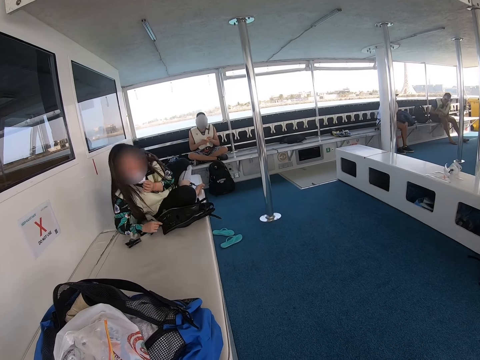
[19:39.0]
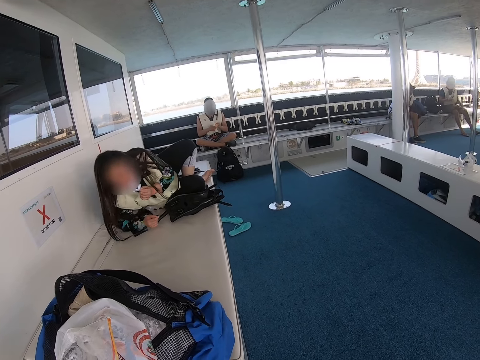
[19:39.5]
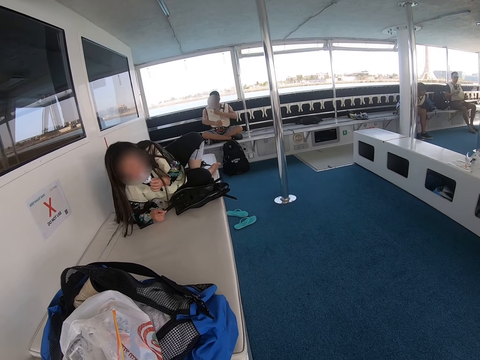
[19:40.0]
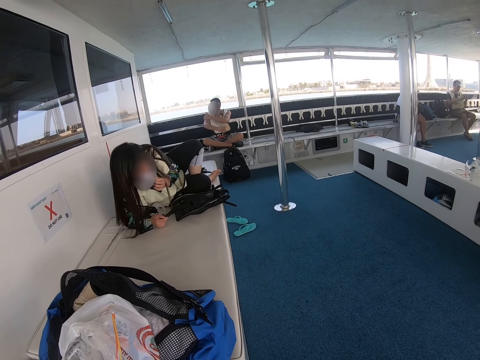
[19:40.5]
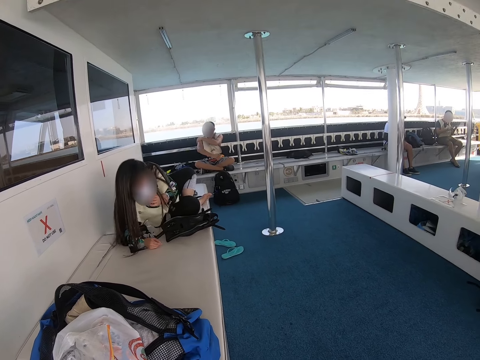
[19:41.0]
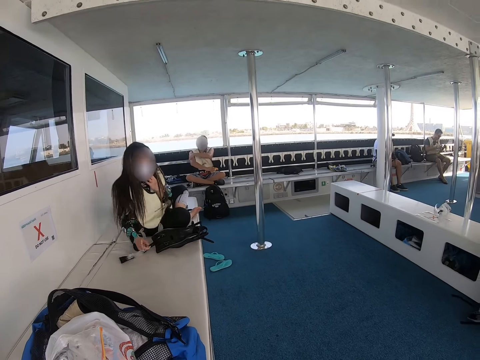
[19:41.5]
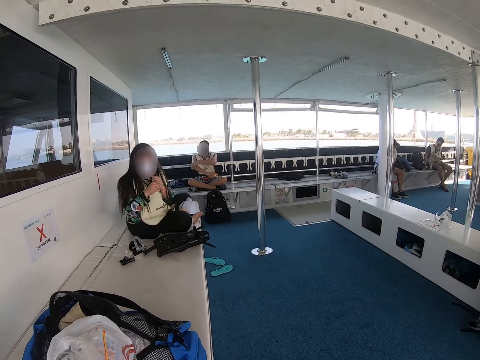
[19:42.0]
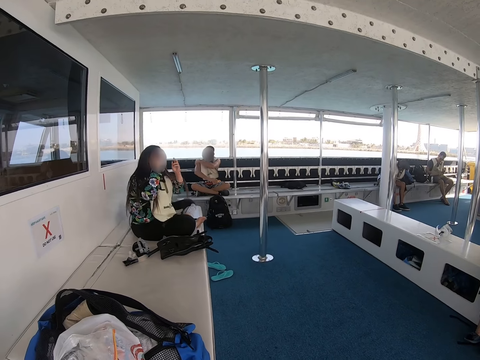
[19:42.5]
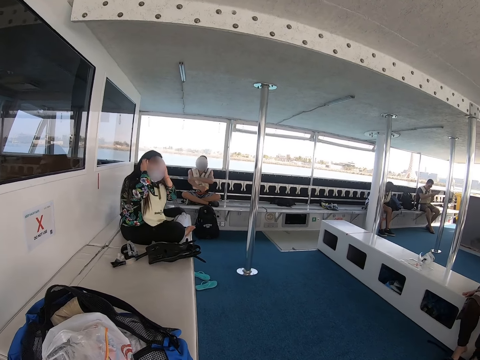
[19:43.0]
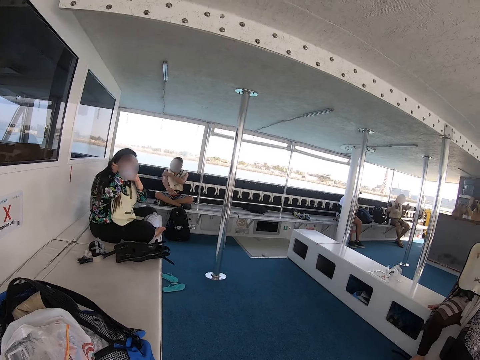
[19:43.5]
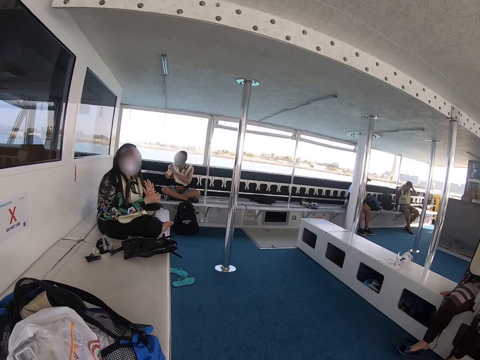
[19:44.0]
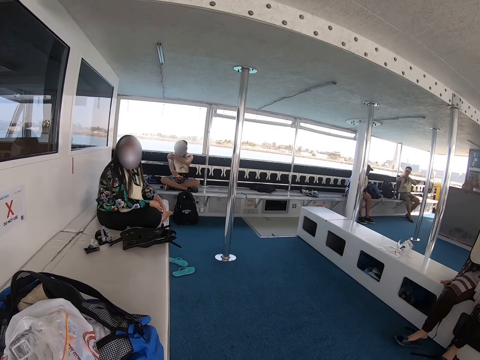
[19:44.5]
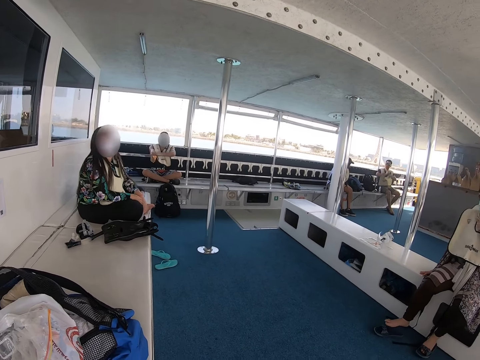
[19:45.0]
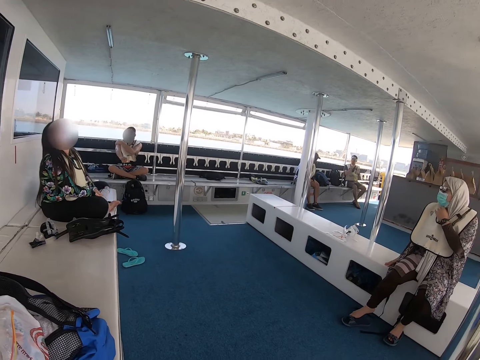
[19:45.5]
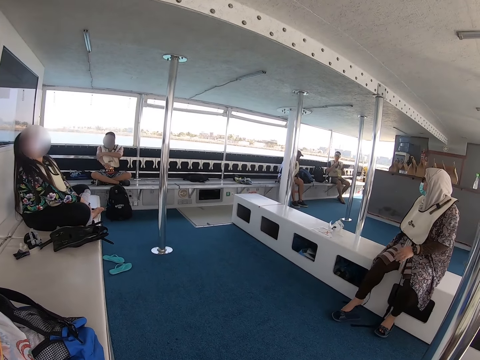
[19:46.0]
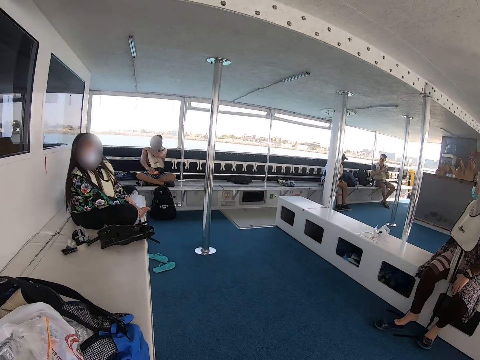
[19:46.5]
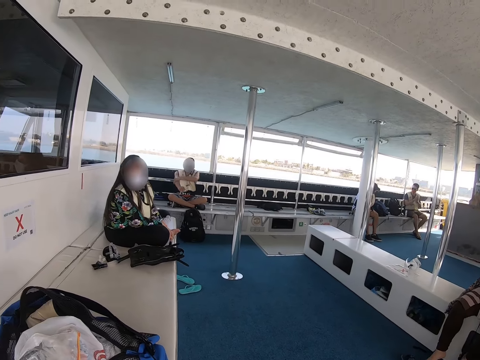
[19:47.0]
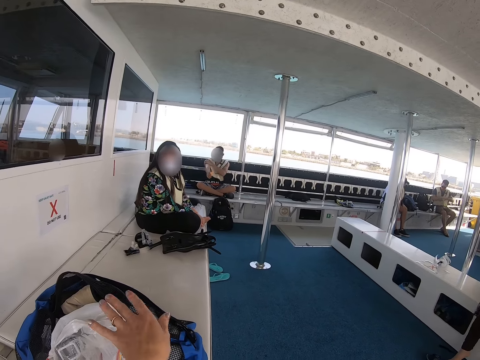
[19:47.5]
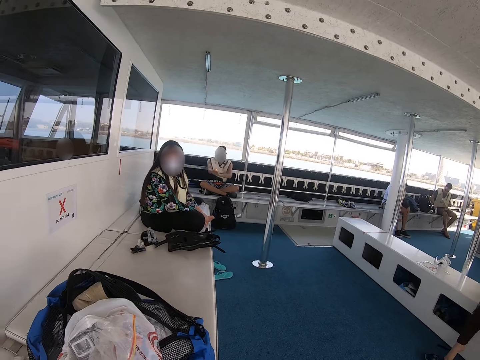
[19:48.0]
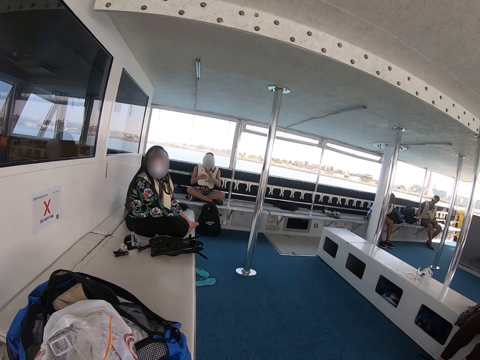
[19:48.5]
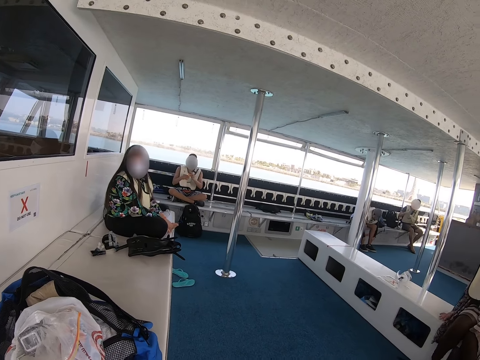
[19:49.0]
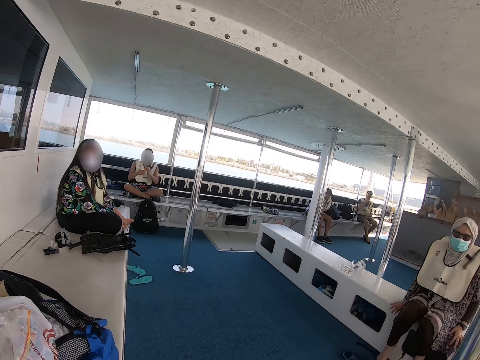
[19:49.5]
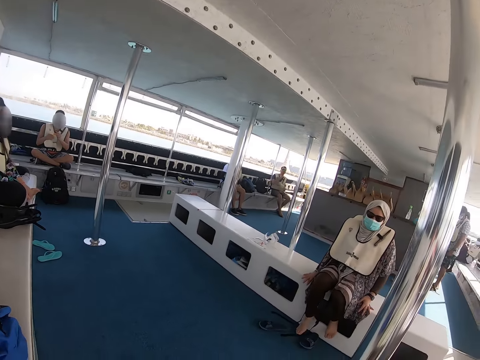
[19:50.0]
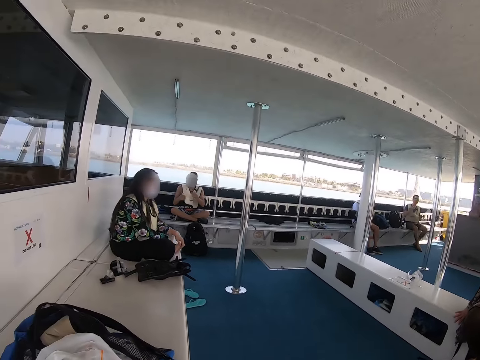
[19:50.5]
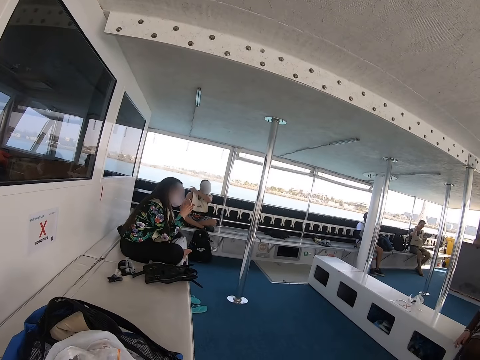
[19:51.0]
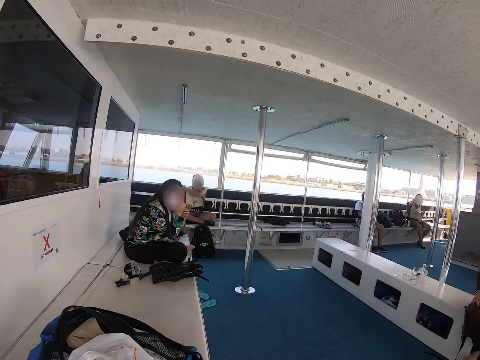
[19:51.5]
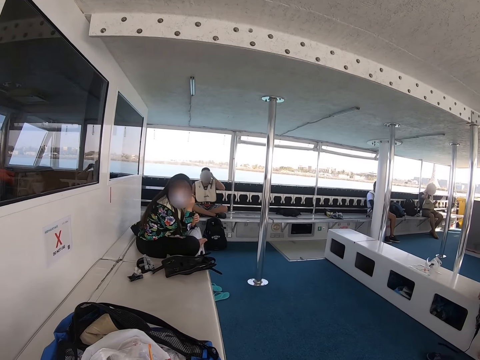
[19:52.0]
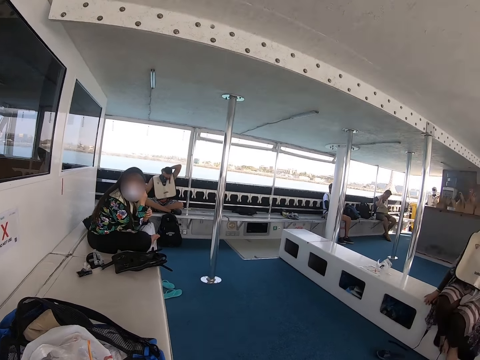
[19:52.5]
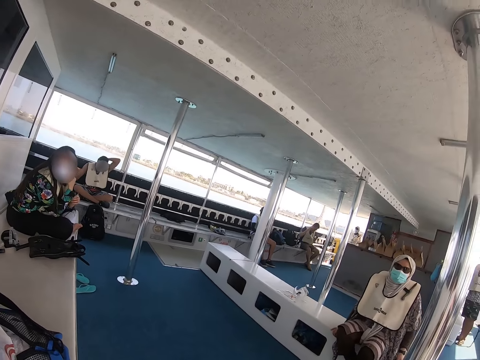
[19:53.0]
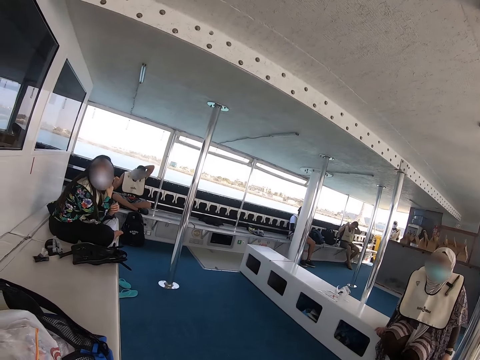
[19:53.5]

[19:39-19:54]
A person signs with the camera wearer and another person. Another person moves their hands.

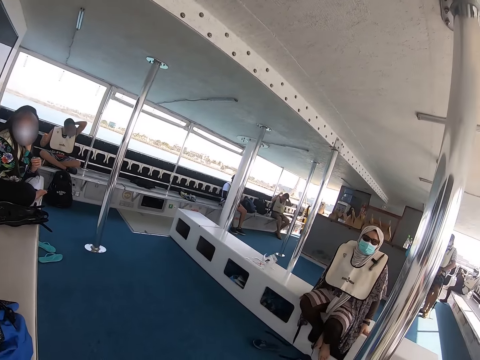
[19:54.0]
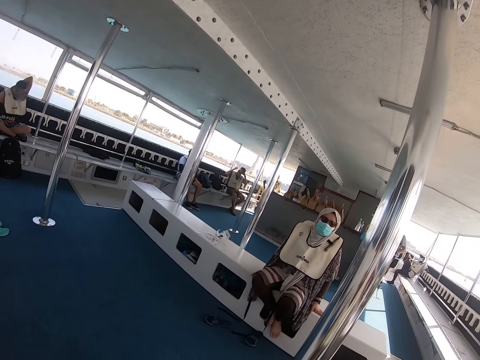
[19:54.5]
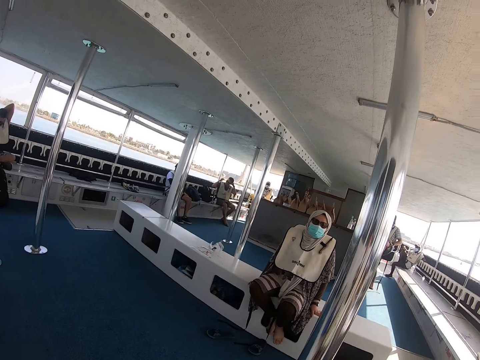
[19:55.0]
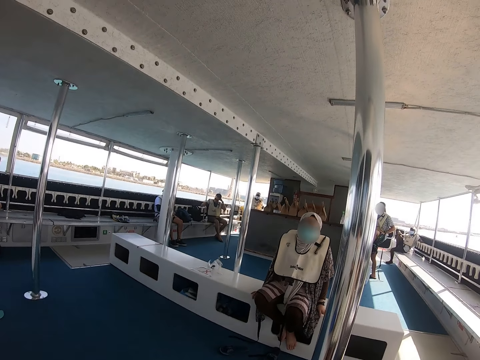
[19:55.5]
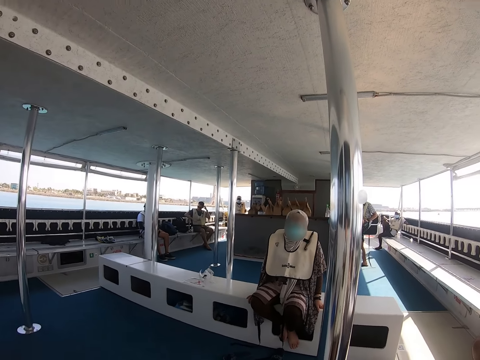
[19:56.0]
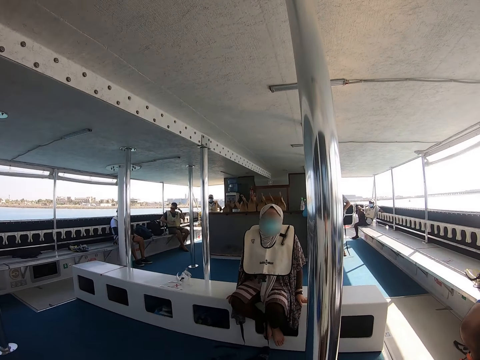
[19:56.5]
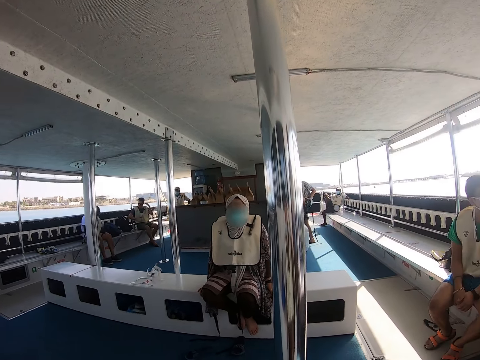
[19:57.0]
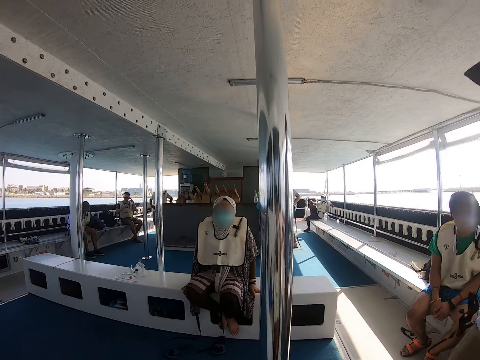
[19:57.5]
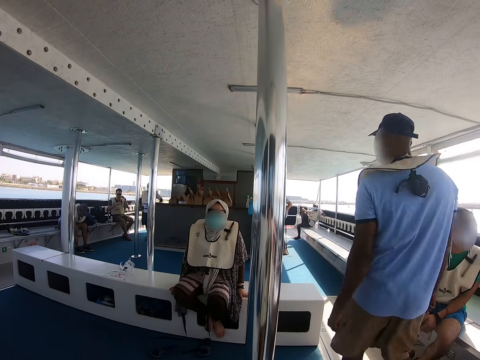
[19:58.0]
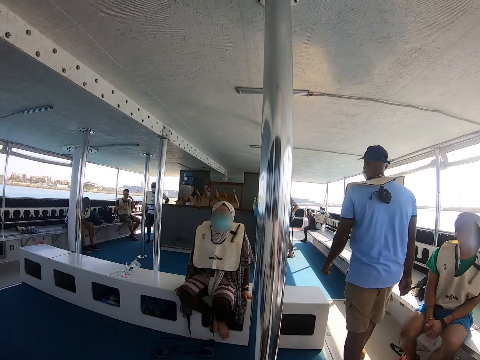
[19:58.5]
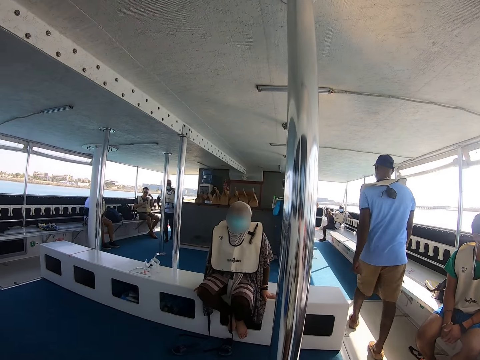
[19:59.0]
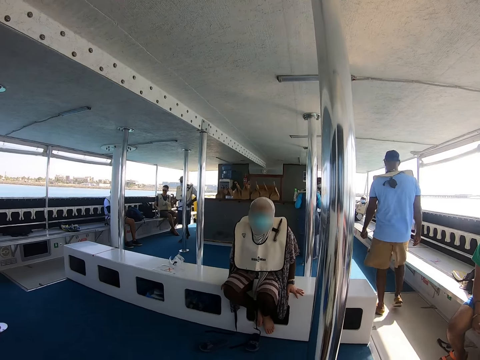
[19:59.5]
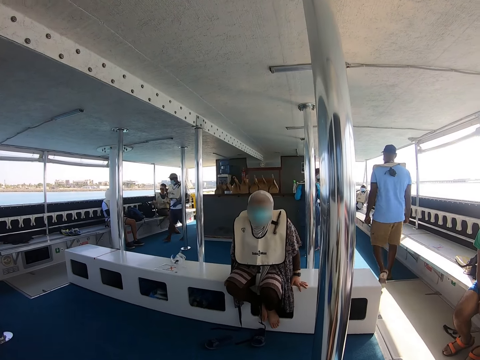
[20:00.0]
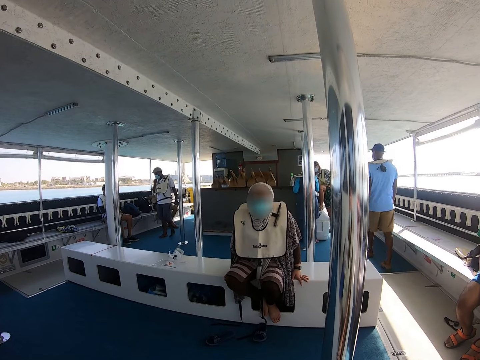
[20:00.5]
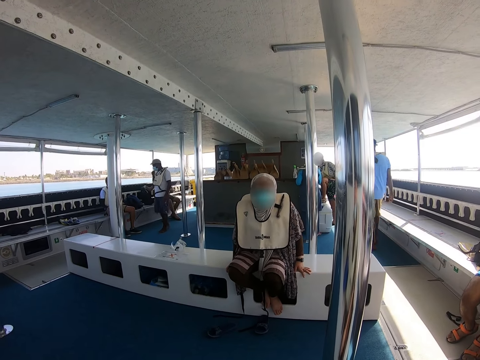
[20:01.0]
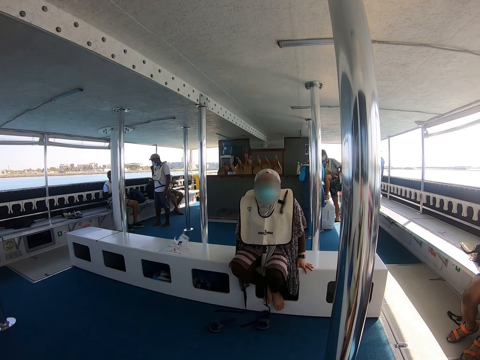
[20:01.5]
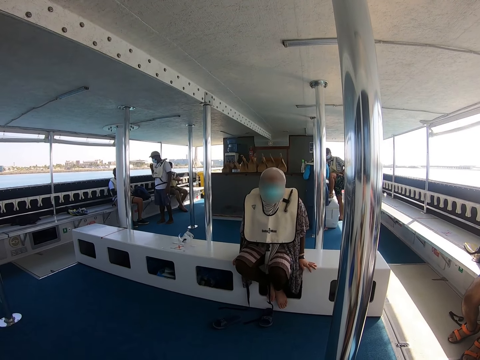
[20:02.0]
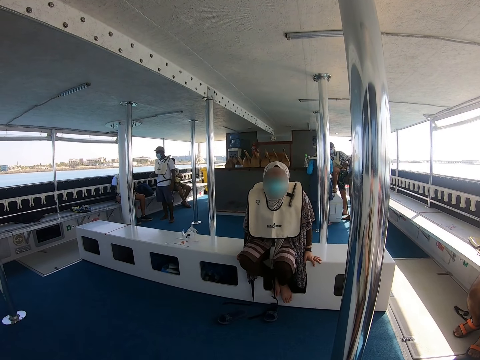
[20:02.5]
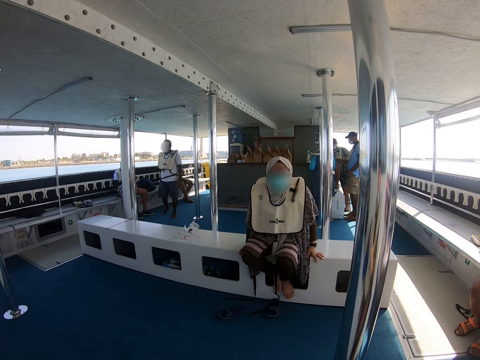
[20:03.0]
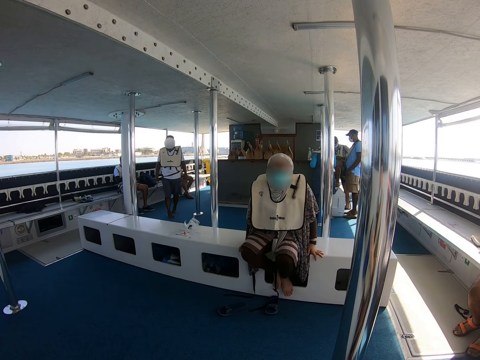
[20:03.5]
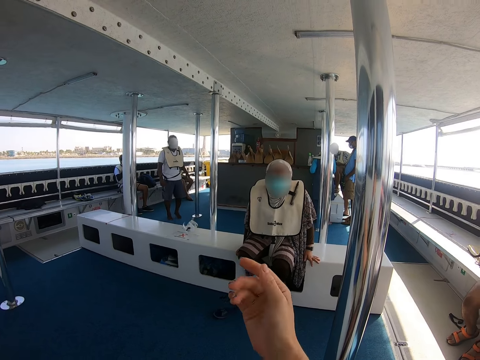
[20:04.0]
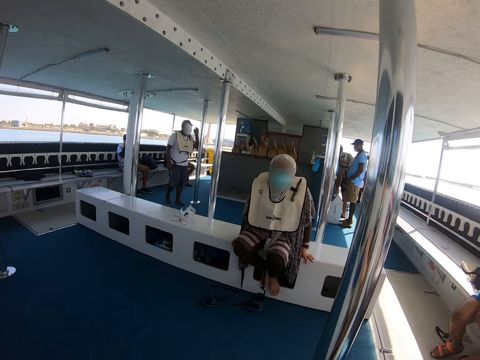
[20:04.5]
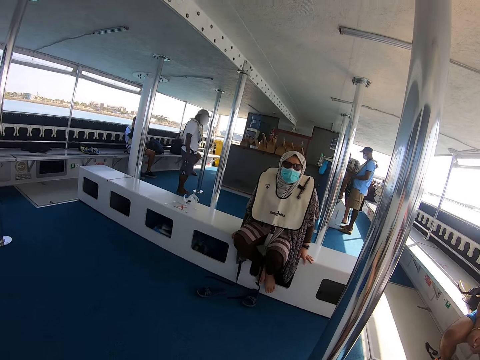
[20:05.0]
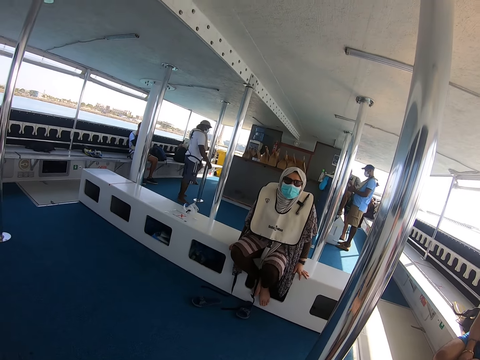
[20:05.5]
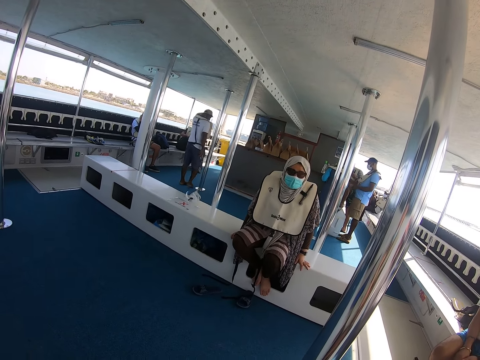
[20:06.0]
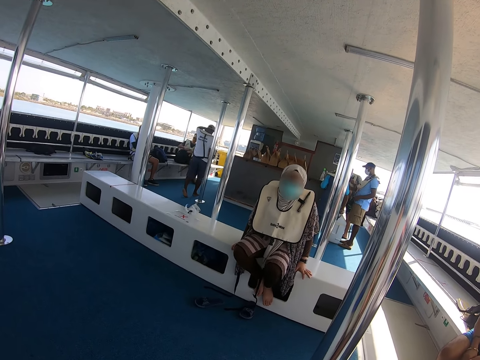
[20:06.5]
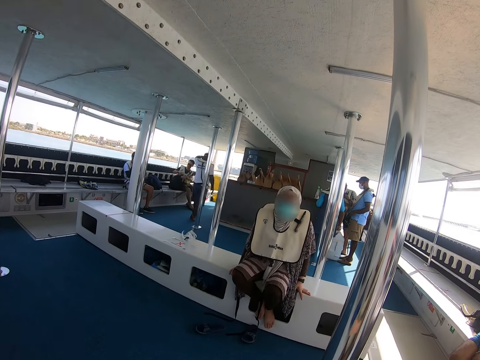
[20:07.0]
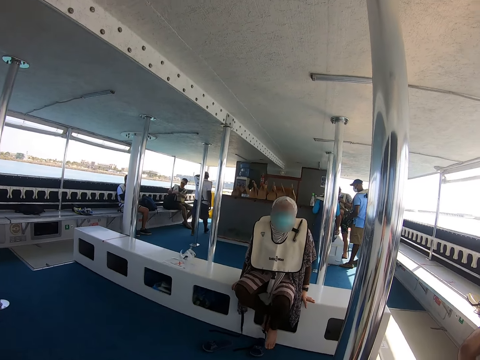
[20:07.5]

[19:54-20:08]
A person moves around. Another person moves around. The camera wearer moves their hand.
